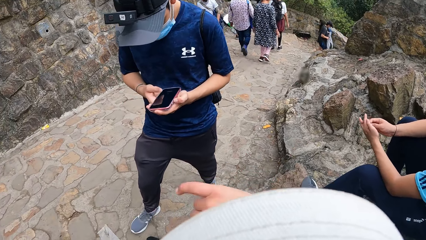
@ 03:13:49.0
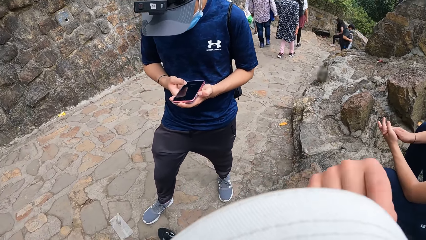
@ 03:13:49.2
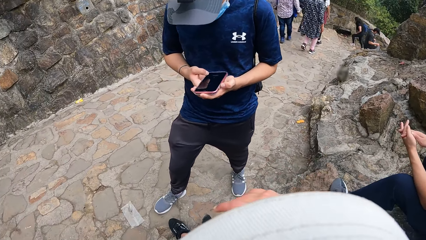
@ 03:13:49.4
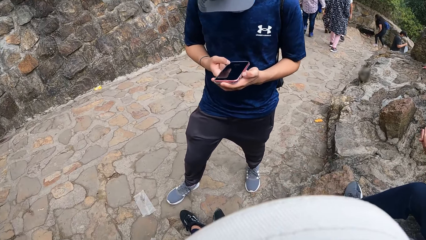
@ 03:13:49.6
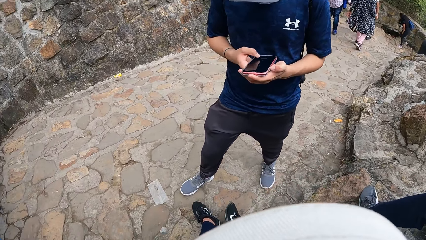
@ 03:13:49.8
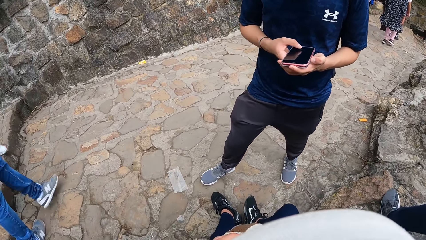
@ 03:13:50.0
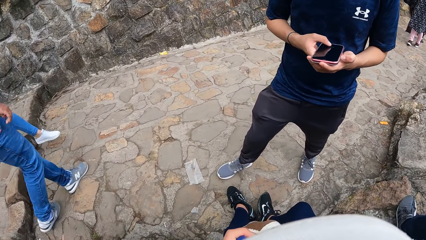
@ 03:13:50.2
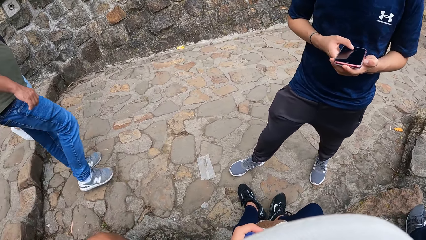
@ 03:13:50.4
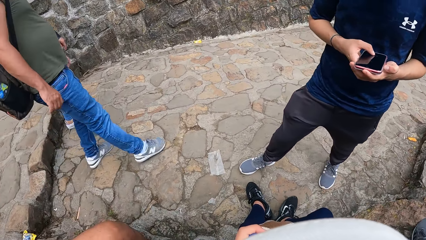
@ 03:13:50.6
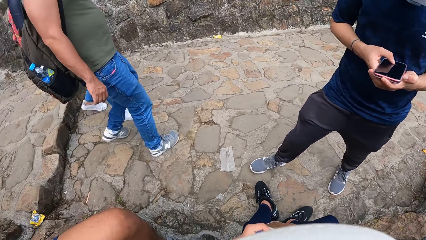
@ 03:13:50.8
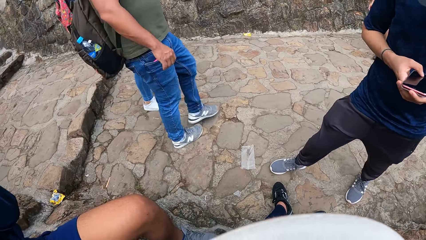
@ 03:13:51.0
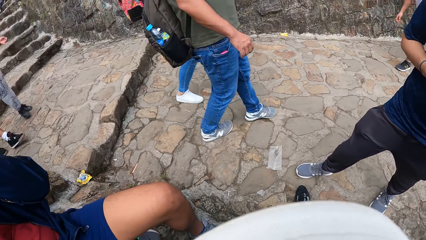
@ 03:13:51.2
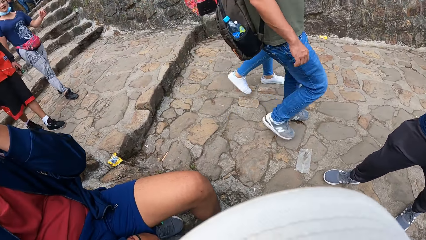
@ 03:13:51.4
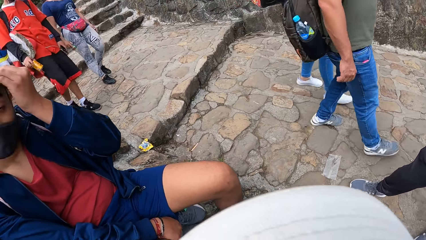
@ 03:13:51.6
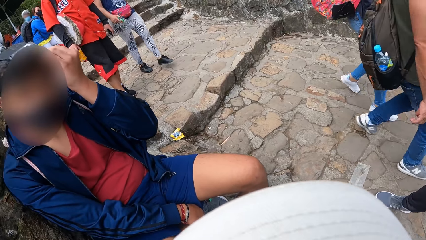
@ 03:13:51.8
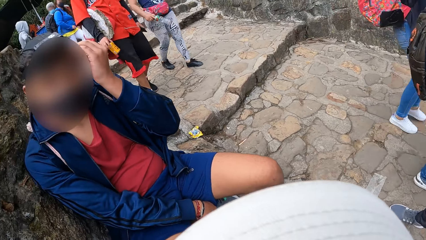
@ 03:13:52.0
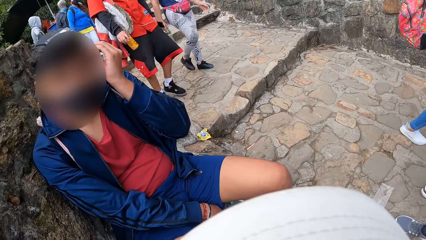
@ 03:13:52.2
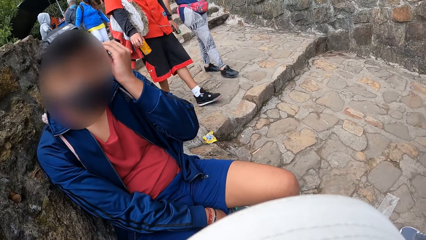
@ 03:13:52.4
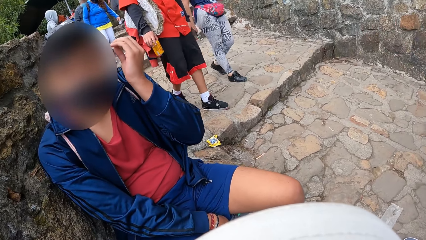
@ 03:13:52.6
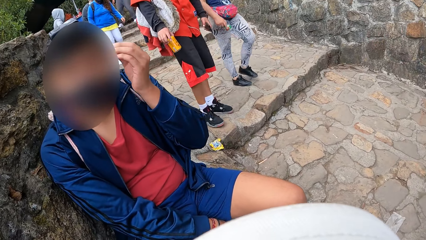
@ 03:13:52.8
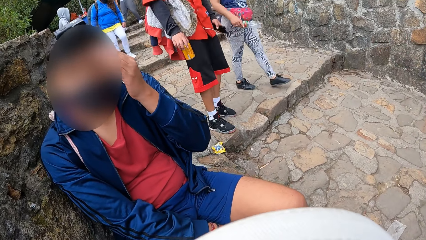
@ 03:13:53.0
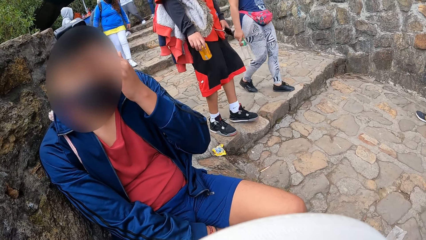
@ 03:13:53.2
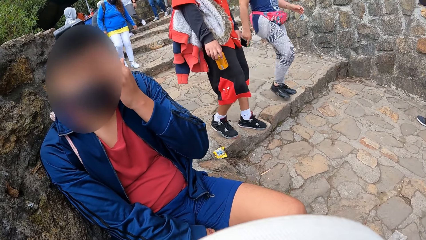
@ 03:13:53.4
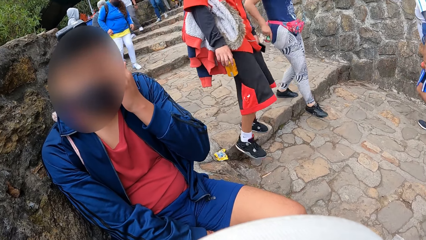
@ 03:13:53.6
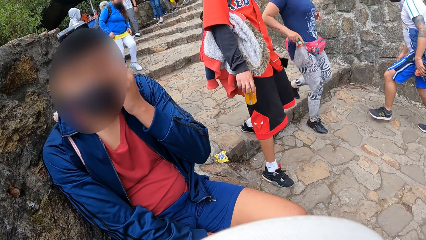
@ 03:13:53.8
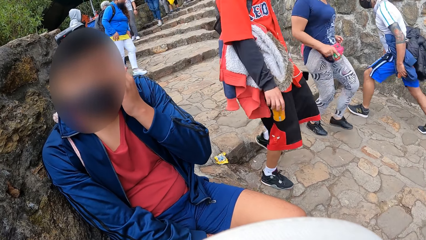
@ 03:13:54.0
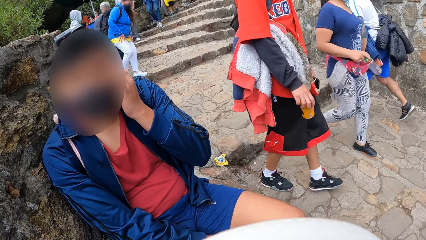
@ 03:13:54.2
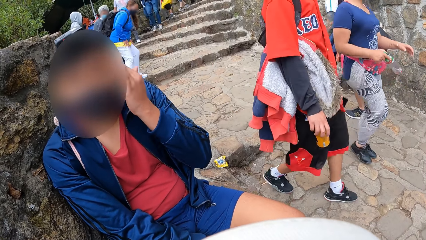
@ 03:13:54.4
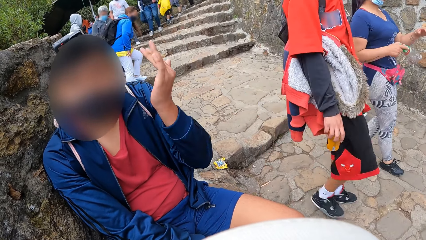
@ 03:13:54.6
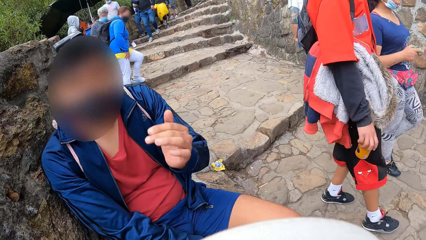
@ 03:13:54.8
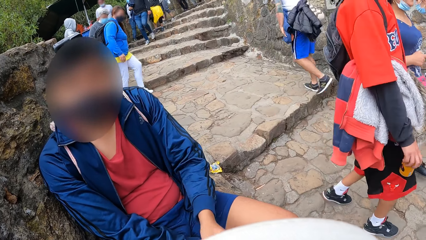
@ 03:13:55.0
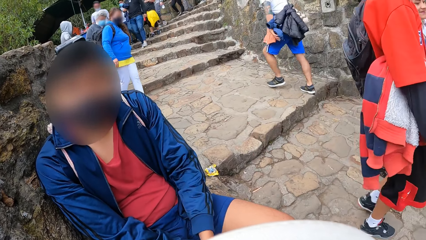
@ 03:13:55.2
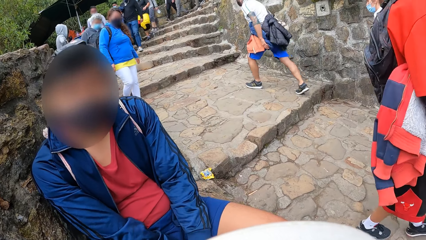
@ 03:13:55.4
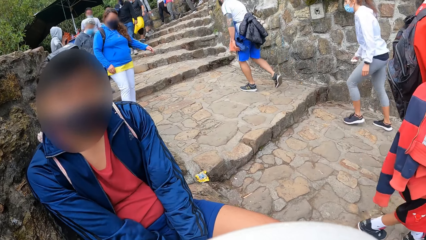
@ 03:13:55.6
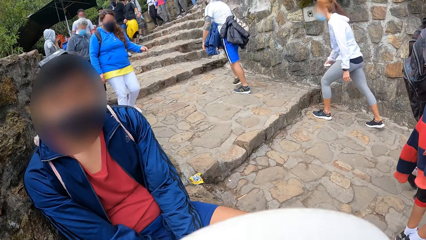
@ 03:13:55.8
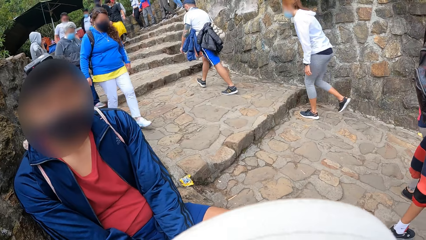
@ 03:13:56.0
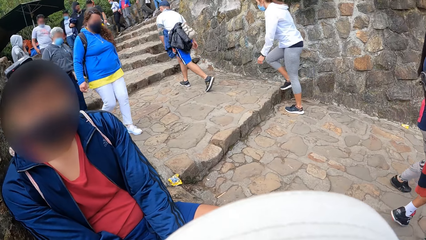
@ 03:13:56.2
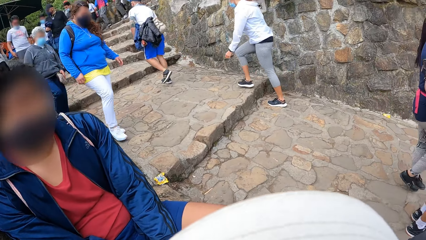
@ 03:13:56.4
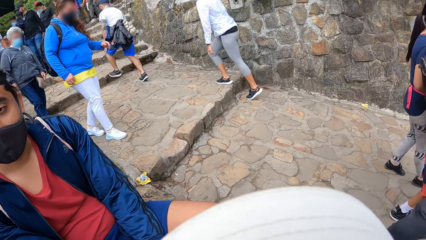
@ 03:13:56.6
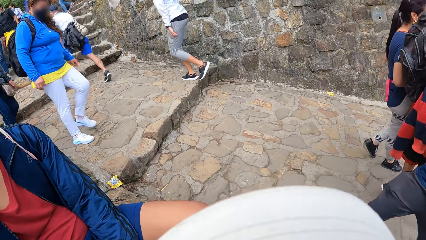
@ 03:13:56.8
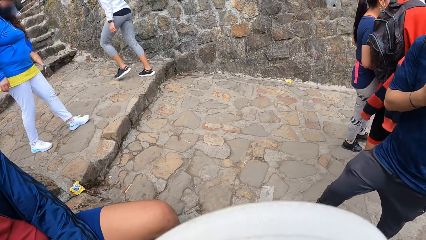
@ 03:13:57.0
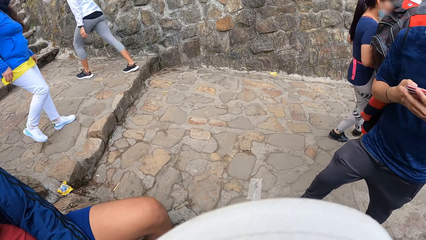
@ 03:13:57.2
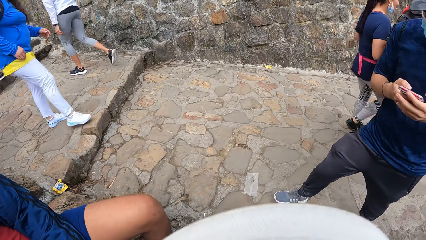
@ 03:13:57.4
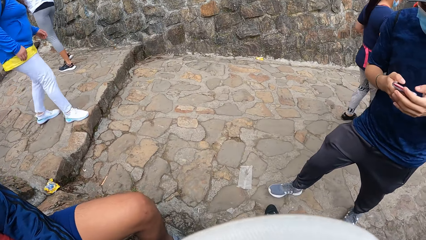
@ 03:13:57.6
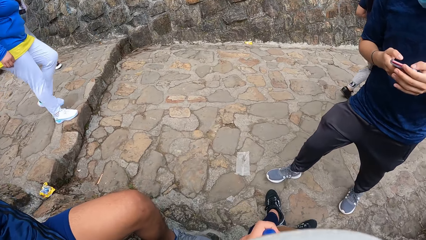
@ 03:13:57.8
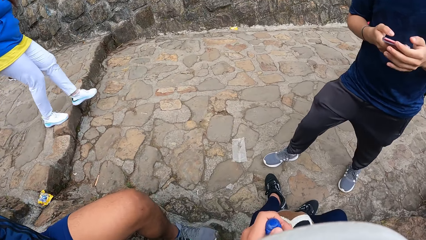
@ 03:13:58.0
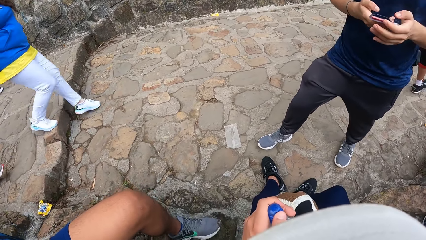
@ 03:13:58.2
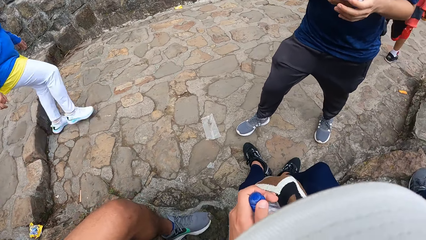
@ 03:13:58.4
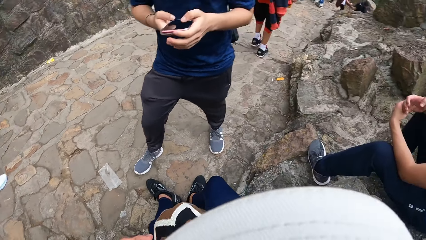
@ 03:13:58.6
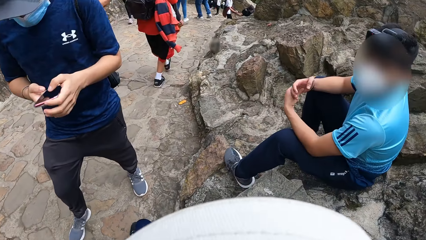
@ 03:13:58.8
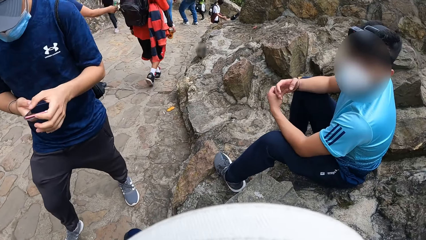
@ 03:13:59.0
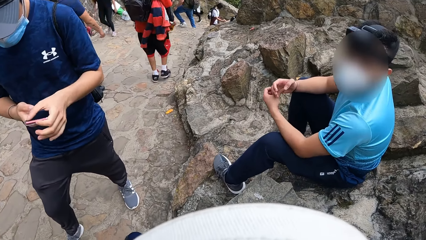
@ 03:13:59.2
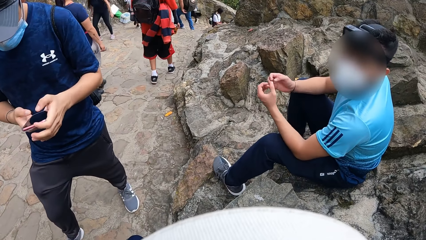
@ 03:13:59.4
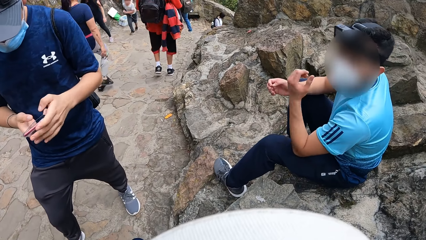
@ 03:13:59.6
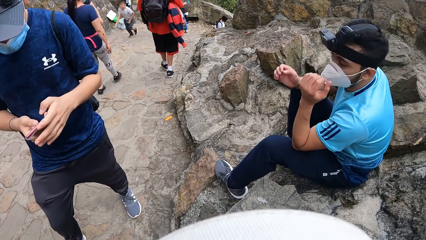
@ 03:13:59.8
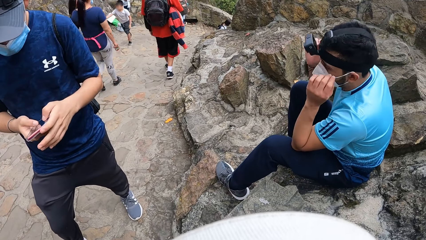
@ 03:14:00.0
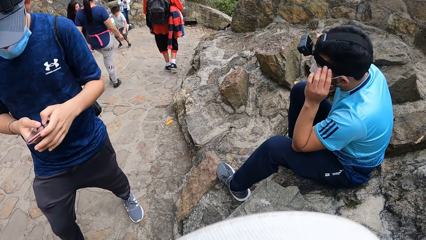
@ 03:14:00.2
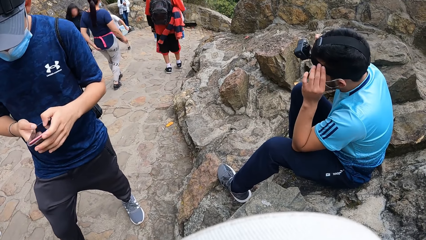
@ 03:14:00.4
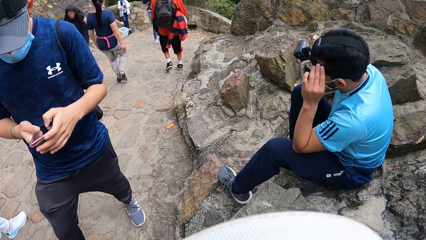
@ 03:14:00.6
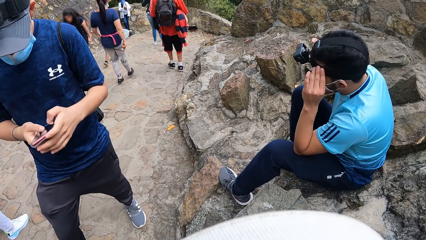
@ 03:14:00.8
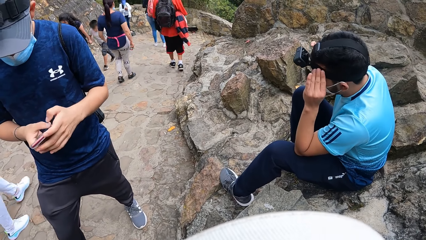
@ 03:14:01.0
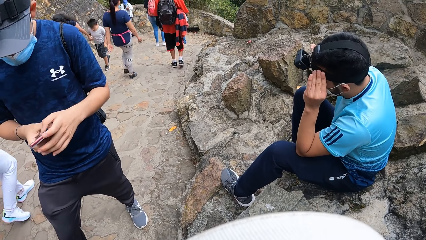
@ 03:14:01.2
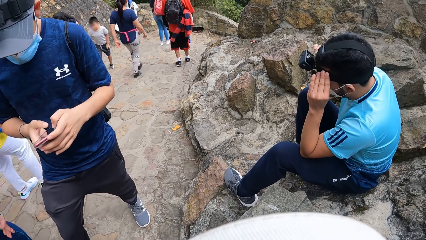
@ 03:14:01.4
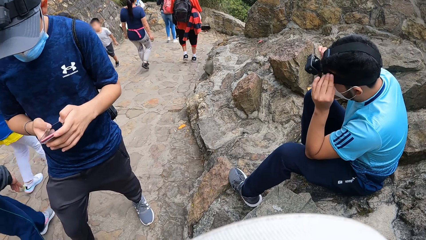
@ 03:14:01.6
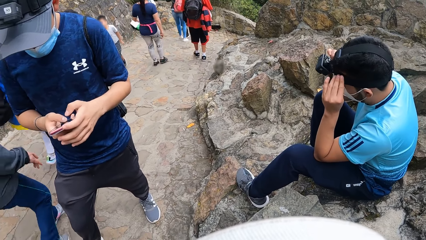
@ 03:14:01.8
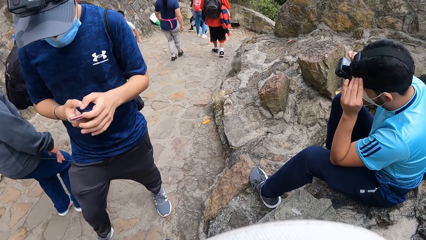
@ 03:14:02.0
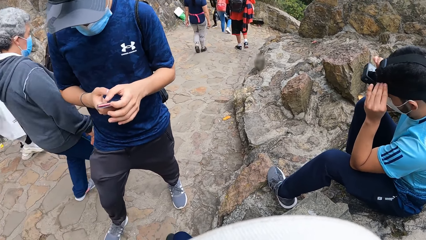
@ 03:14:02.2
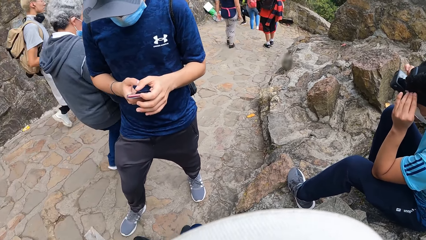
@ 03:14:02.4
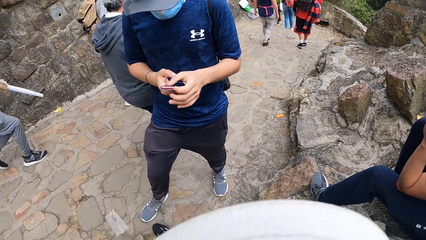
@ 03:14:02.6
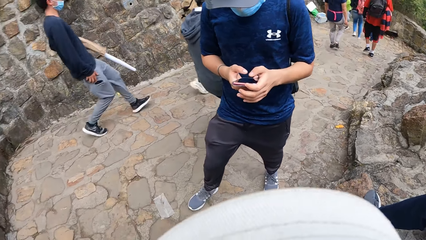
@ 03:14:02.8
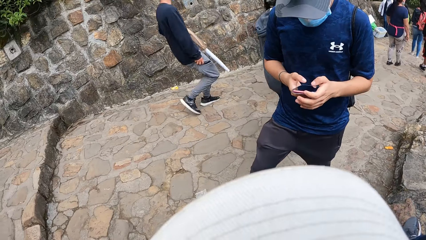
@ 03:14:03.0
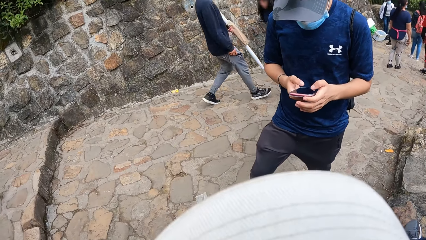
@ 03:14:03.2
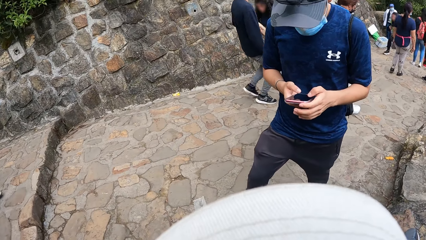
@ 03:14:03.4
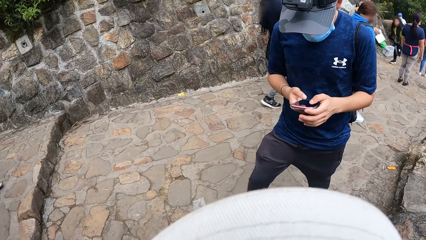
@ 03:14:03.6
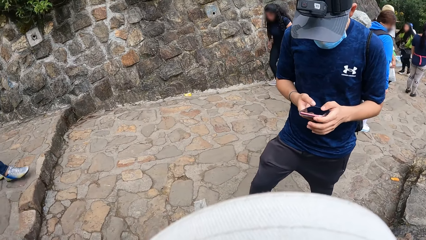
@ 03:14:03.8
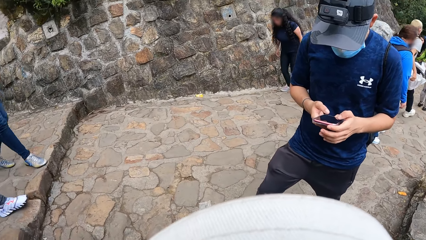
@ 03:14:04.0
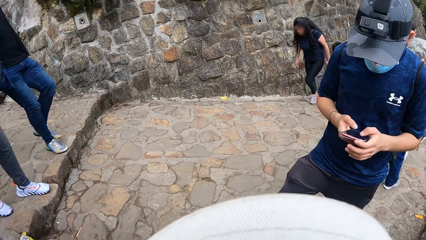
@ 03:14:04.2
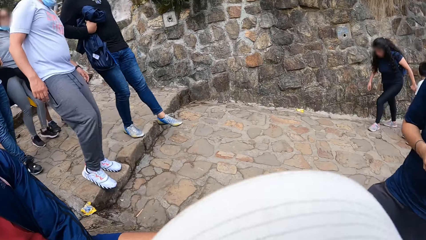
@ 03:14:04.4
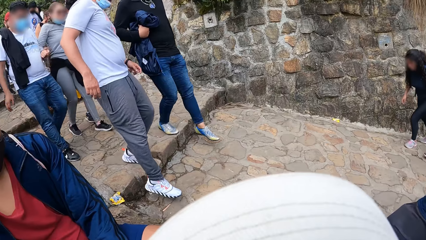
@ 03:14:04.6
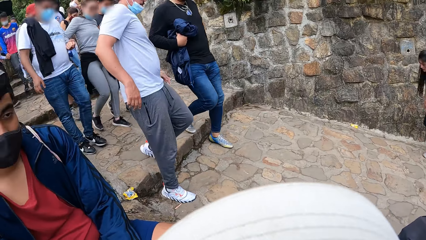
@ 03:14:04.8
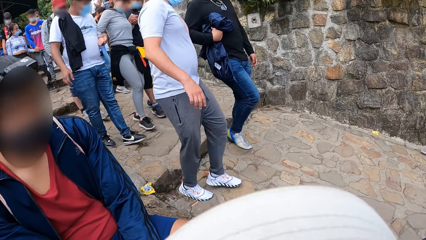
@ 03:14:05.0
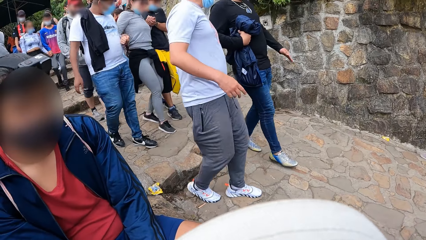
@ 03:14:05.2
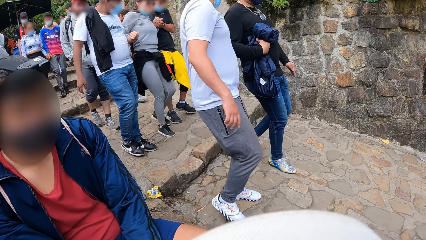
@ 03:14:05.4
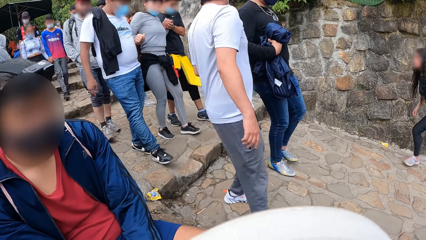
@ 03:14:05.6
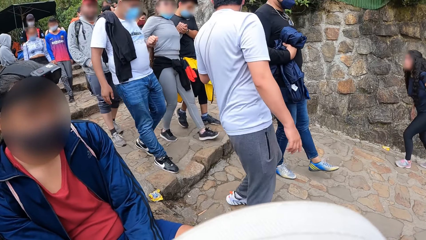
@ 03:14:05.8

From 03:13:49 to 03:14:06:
The camera wearer shakes her hand. She stares round on the area. A man wipes his face. The man gestures and converses with the camera wearer. The camera wearer stares round on the area. Another man adjusts a camera on his head with both hands. Another man operates a phone.
